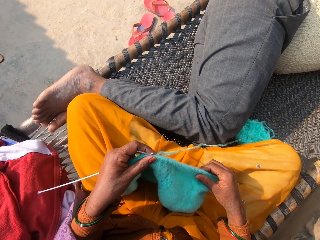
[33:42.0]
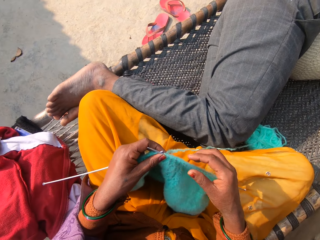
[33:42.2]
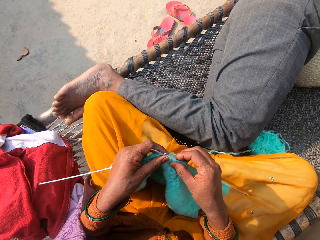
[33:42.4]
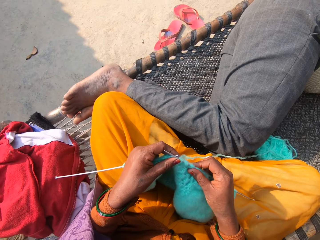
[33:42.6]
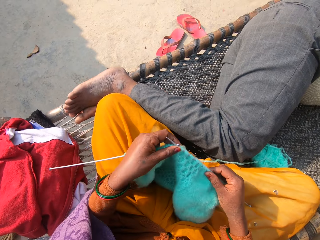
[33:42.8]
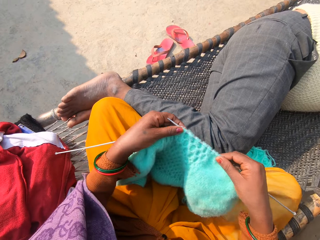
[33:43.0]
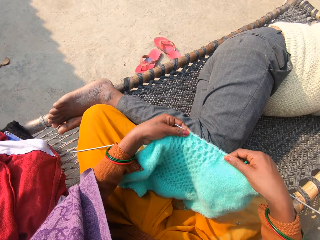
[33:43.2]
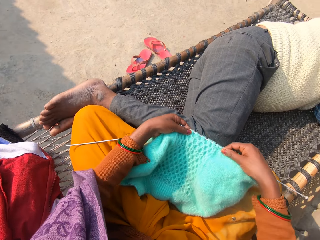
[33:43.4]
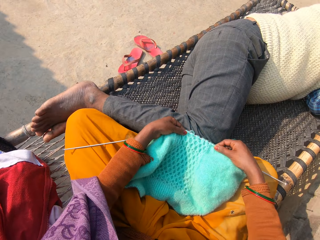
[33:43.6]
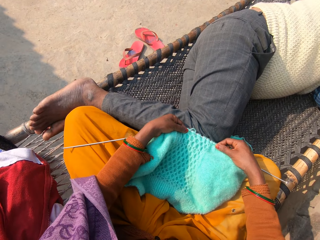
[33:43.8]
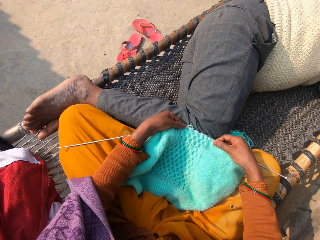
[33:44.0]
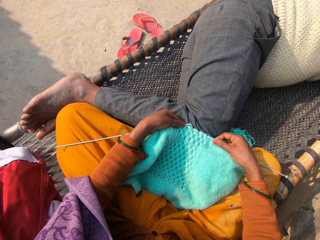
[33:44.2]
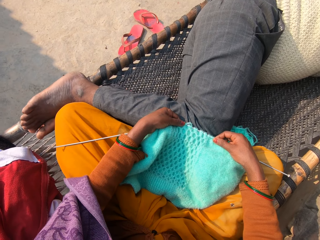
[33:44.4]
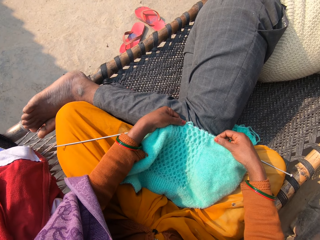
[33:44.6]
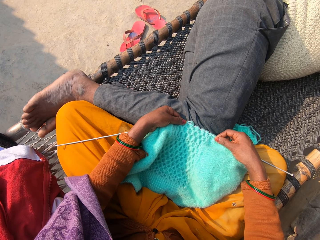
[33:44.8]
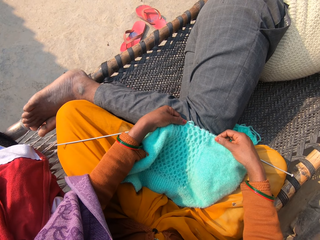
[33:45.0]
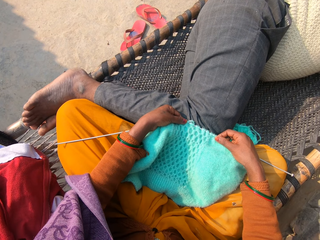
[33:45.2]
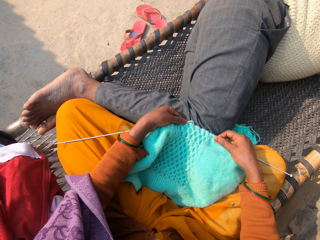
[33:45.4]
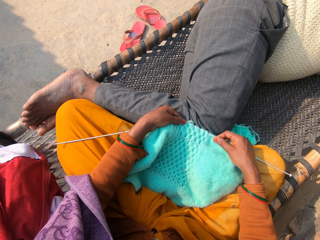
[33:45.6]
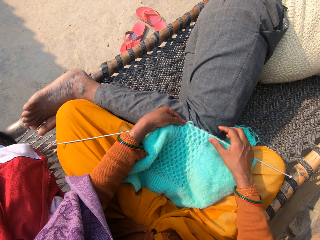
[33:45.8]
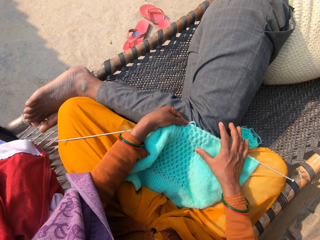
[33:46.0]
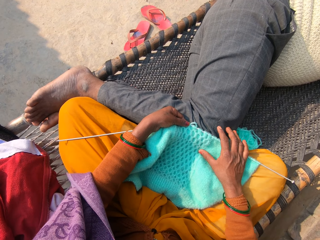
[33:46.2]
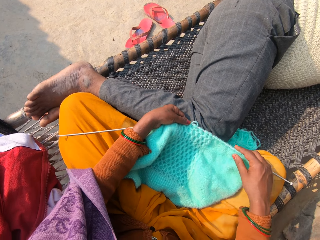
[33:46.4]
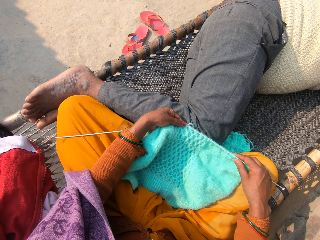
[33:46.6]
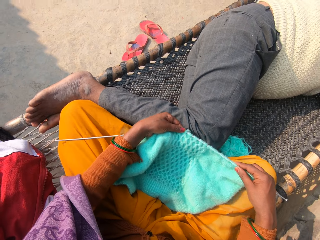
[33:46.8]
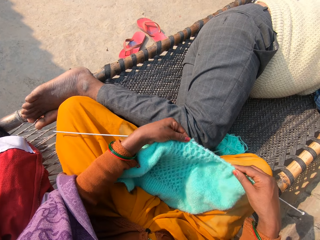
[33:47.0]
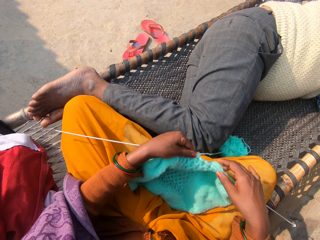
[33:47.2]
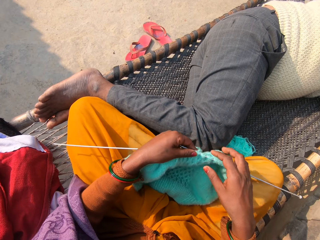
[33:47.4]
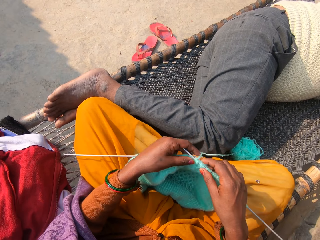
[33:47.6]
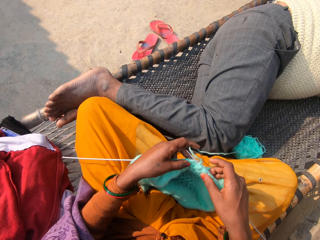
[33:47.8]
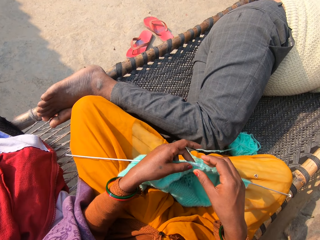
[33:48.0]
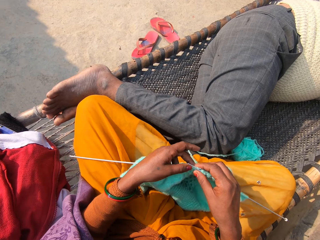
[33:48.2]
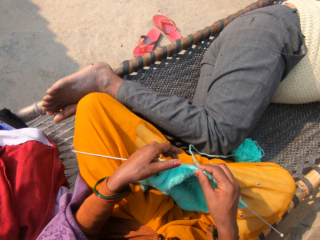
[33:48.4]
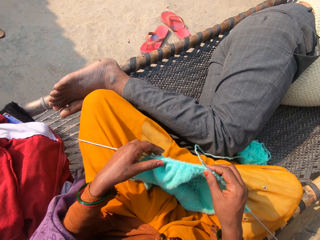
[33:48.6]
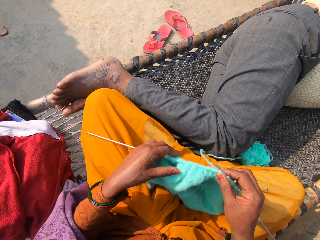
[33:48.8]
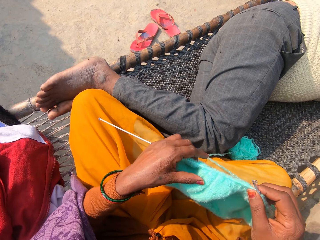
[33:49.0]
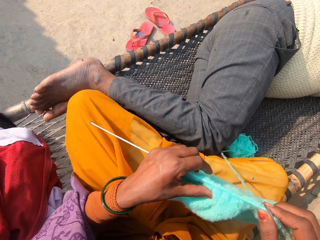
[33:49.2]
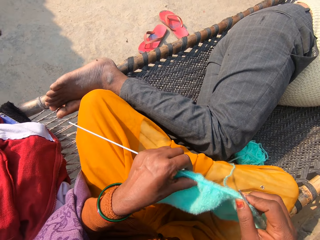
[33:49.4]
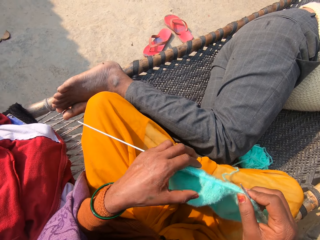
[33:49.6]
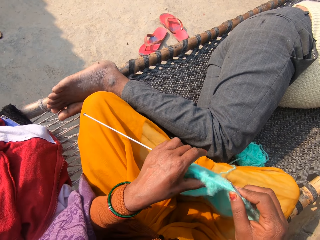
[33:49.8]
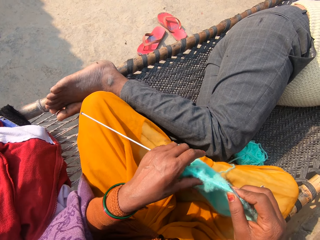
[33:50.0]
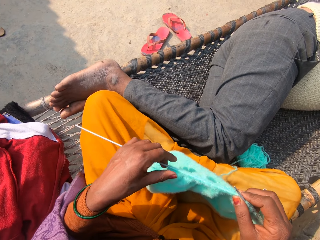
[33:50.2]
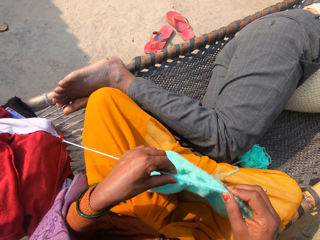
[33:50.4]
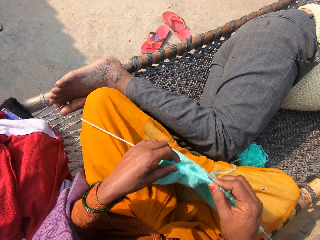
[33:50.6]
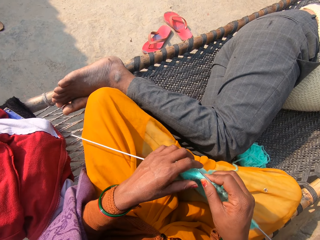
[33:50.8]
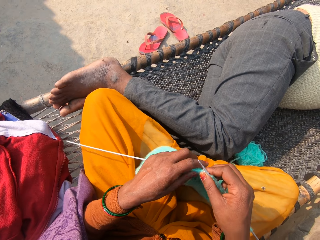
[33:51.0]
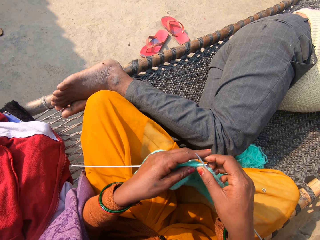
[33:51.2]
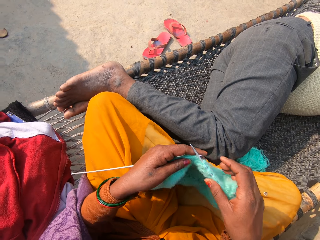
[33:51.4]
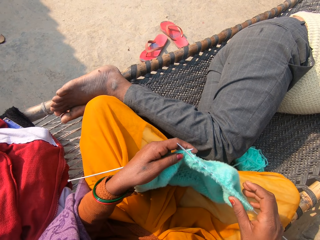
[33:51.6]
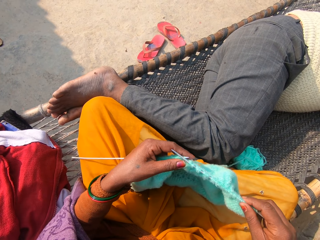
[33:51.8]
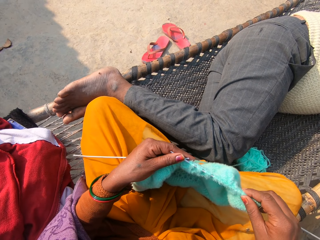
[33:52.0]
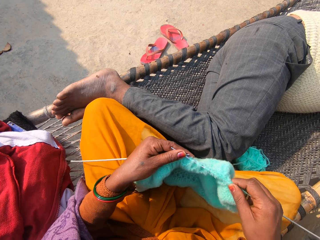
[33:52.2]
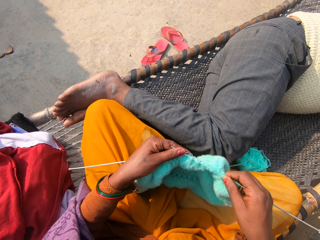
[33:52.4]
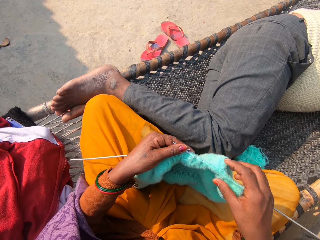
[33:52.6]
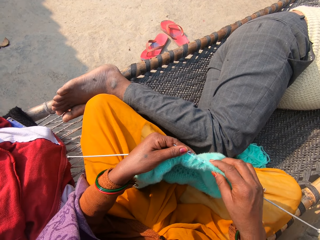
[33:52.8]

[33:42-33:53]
The camera wearer straightens the fabric. They stop knitting. They touch the fabric. They adjust the fabric.

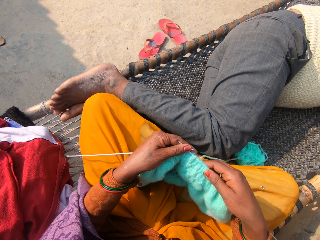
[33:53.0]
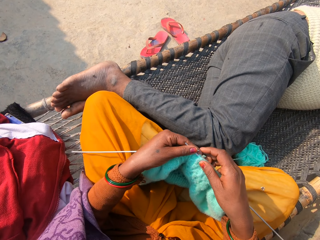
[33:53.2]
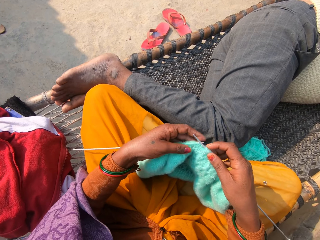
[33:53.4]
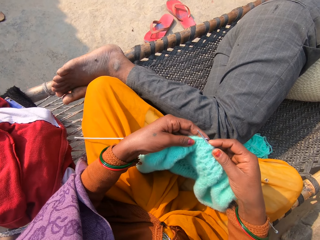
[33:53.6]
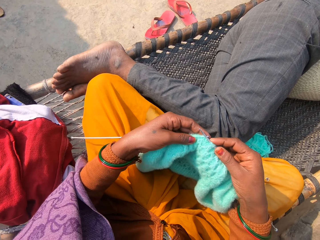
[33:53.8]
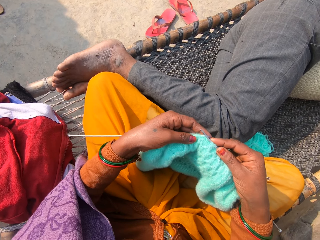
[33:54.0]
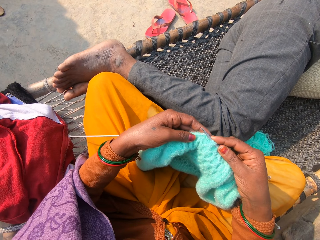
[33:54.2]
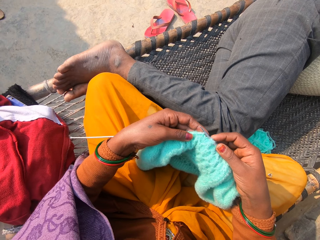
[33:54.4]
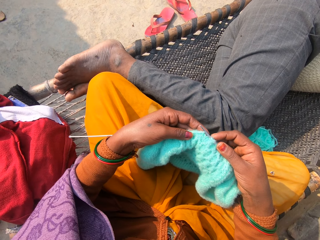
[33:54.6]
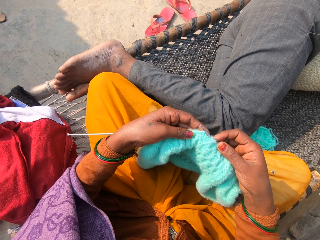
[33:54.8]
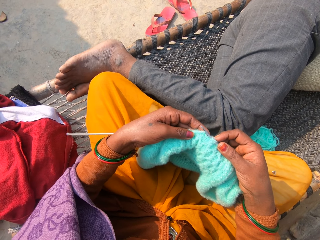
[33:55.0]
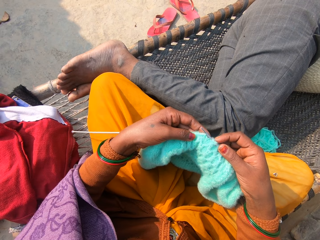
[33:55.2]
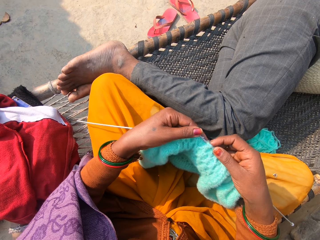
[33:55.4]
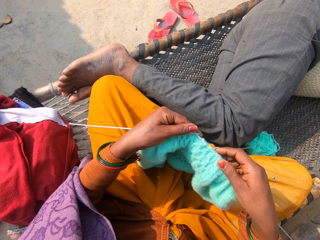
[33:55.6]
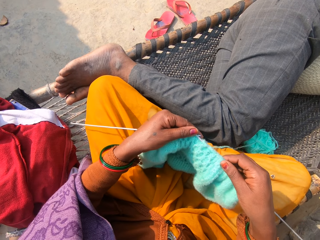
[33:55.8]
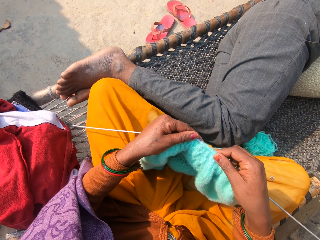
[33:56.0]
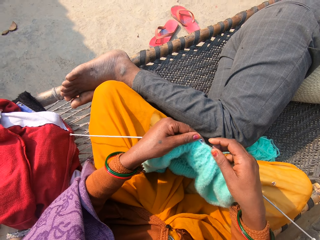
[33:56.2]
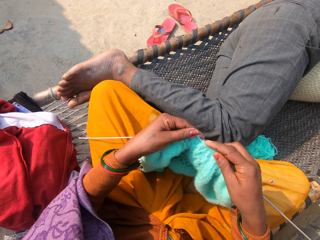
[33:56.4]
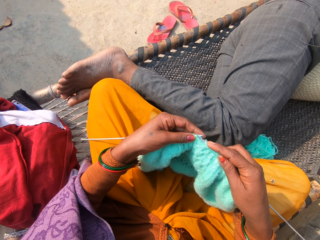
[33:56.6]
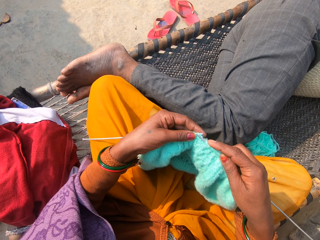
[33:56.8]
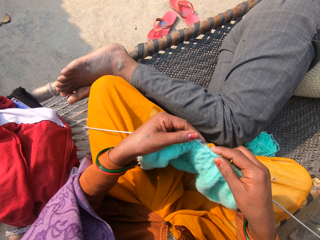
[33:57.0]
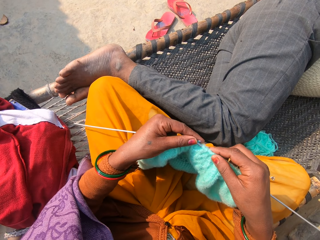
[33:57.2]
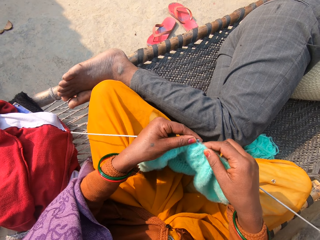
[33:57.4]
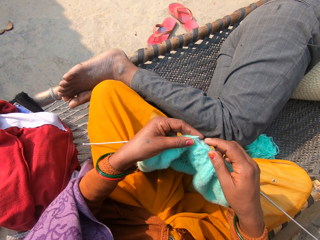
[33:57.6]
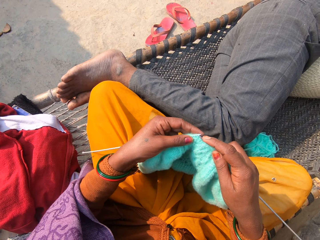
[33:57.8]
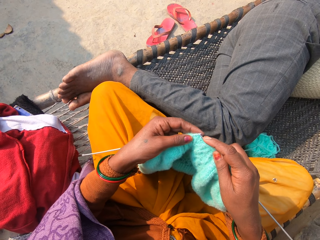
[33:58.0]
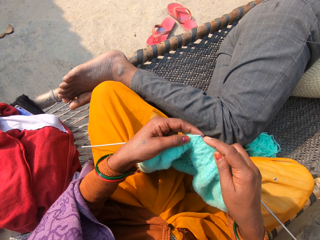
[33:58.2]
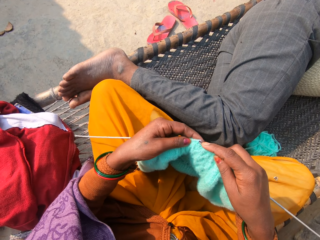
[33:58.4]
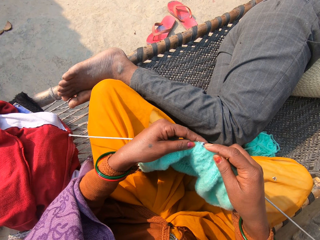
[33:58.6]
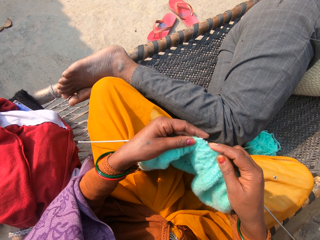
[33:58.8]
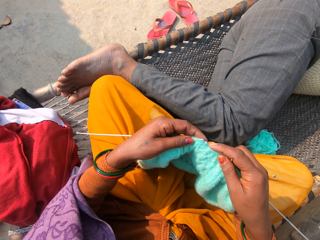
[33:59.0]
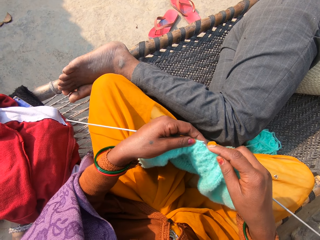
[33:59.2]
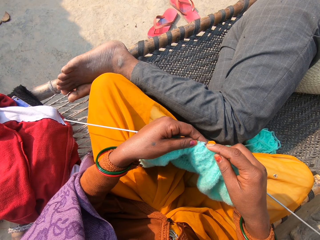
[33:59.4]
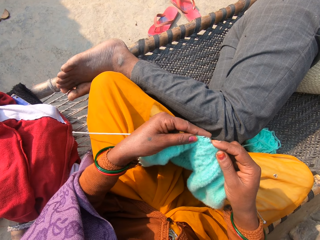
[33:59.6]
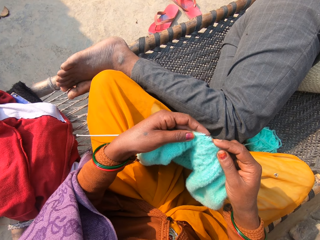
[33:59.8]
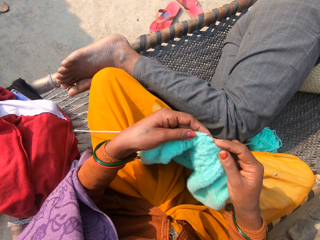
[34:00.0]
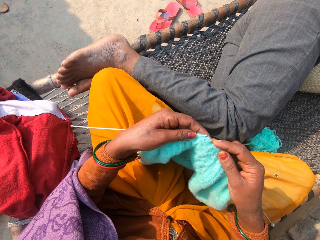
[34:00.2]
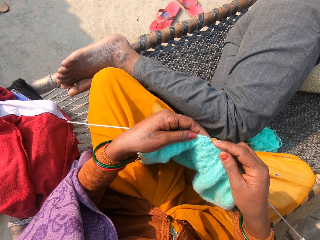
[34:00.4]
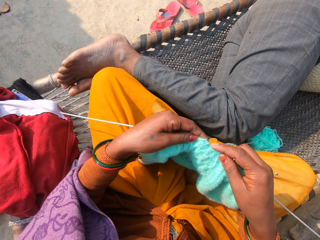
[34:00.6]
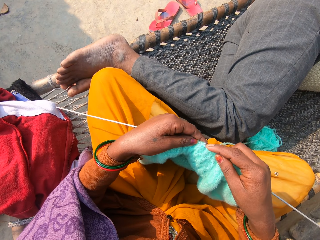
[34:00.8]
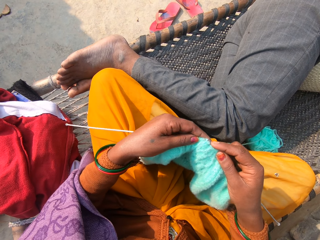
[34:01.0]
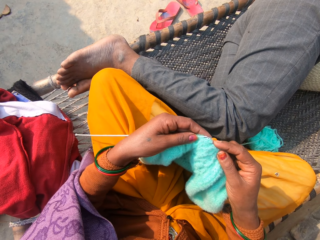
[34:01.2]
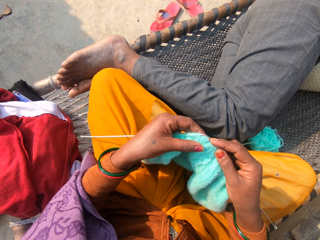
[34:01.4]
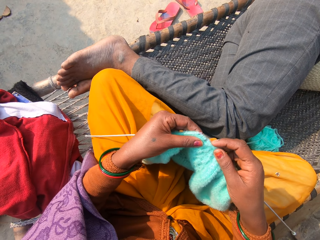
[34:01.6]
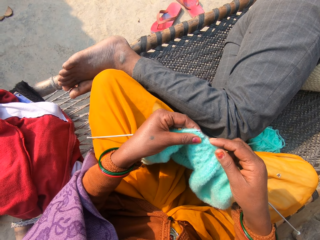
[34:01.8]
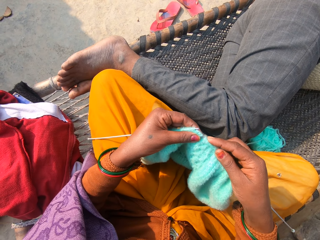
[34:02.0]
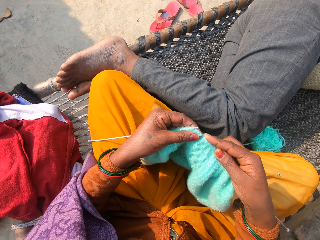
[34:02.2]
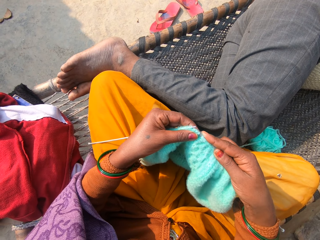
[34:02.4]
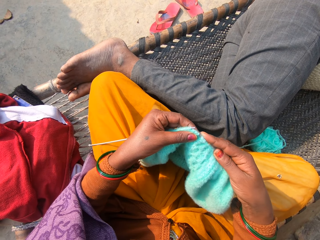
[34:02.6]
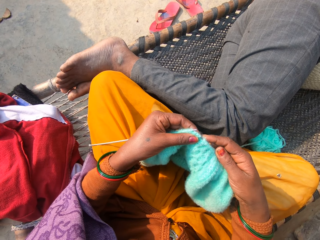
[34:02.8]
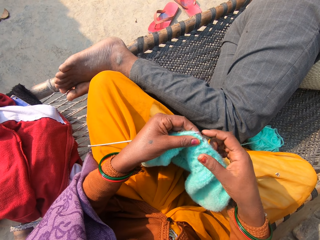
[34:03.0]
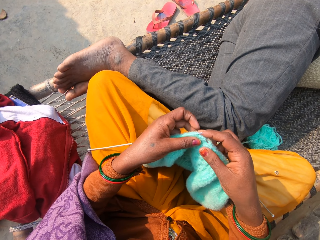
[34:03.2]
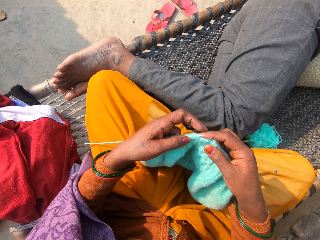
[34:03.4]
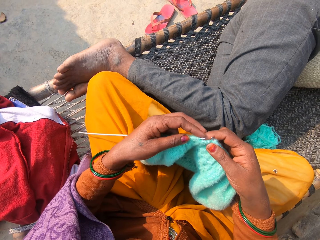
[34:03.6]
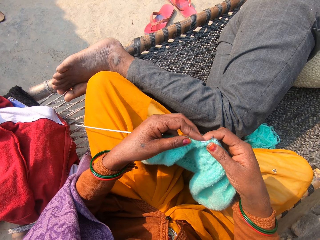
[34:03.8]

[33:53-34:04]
The camera wearer knits the shawl.
